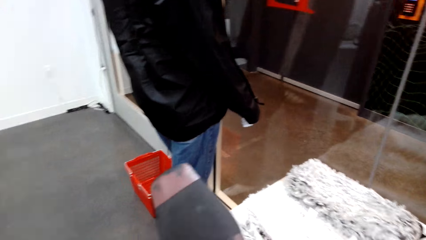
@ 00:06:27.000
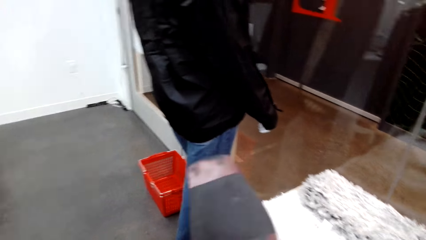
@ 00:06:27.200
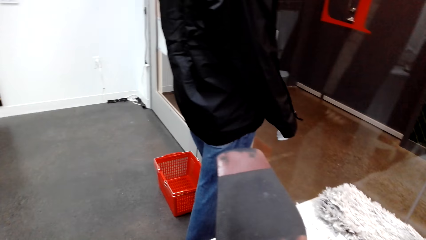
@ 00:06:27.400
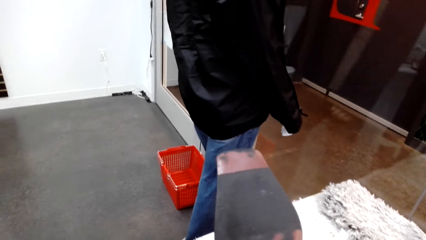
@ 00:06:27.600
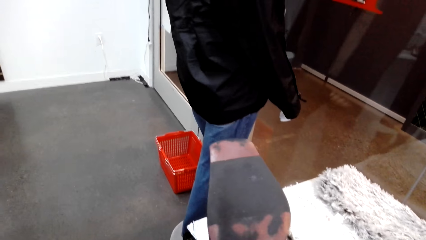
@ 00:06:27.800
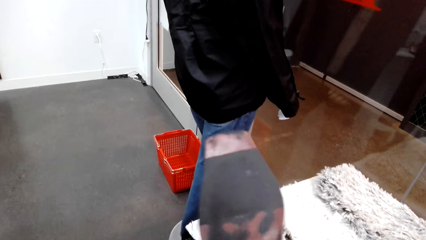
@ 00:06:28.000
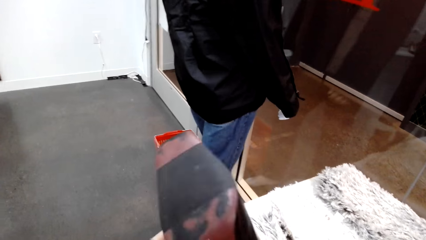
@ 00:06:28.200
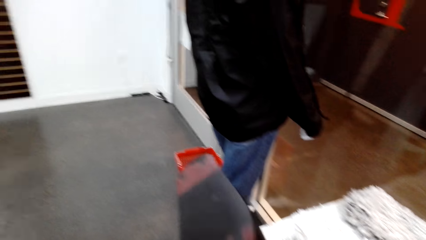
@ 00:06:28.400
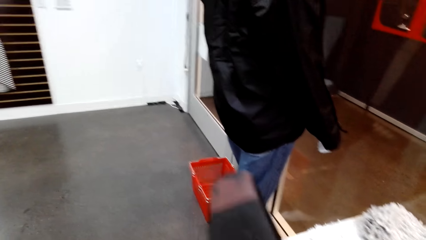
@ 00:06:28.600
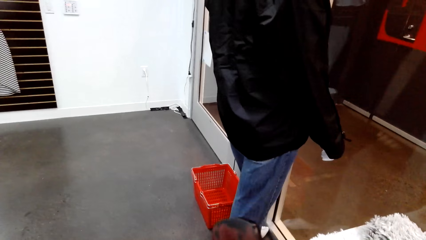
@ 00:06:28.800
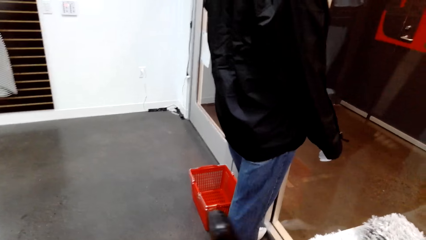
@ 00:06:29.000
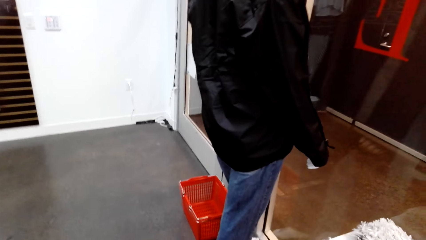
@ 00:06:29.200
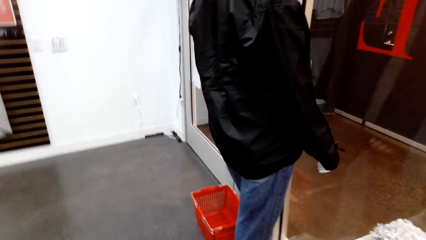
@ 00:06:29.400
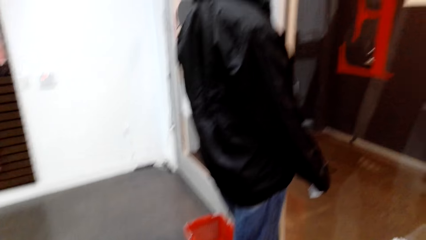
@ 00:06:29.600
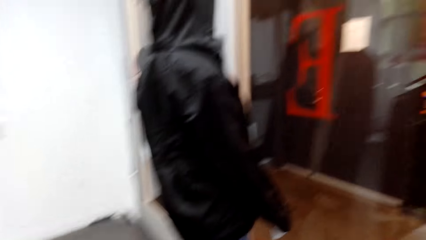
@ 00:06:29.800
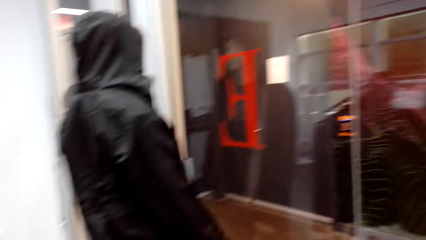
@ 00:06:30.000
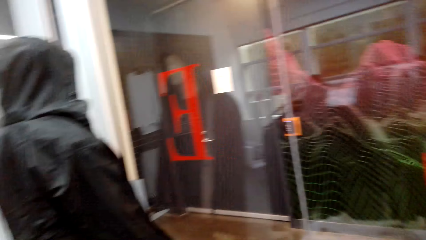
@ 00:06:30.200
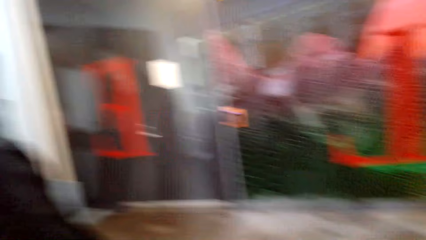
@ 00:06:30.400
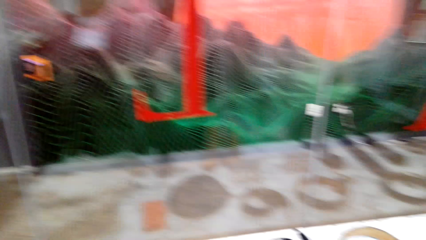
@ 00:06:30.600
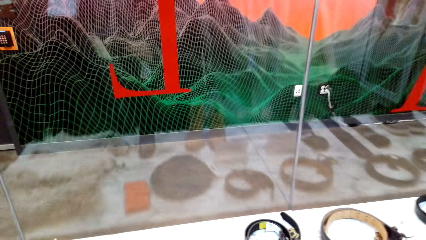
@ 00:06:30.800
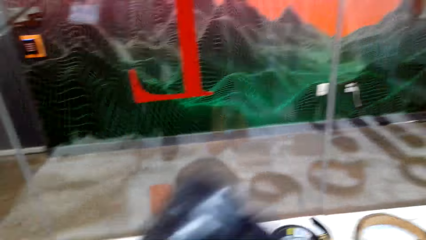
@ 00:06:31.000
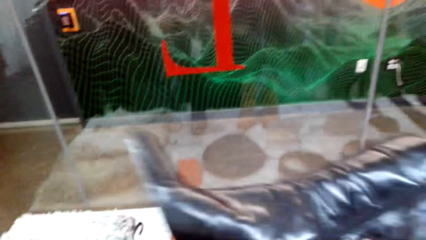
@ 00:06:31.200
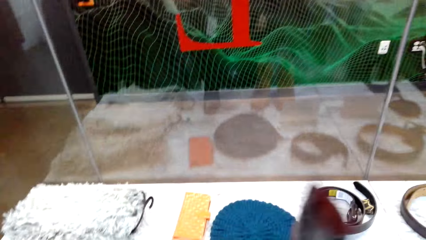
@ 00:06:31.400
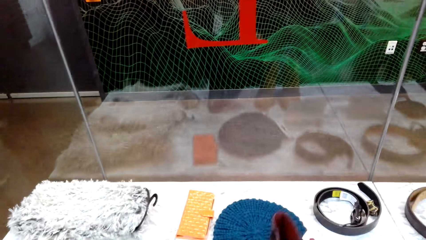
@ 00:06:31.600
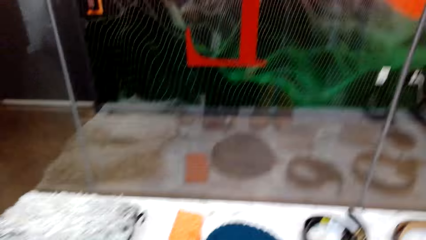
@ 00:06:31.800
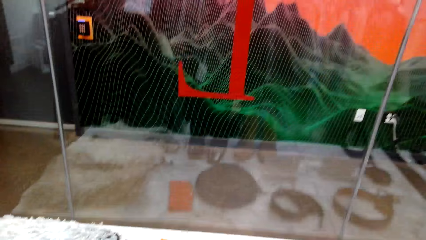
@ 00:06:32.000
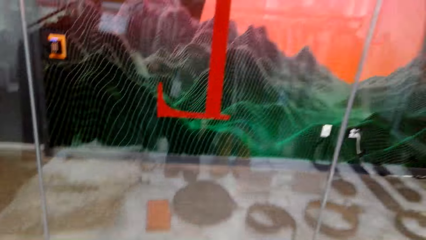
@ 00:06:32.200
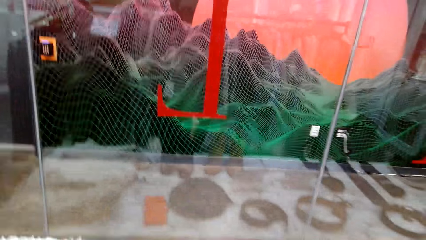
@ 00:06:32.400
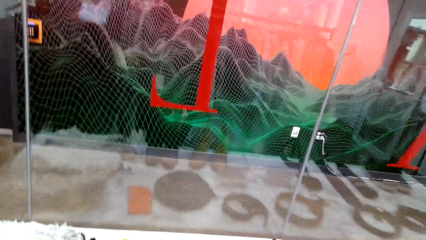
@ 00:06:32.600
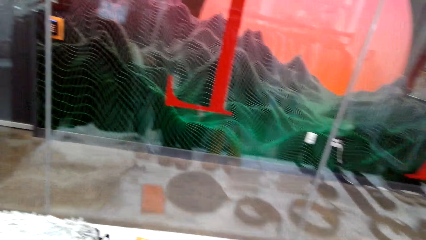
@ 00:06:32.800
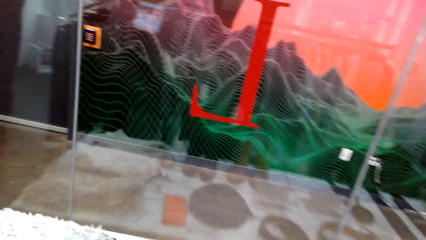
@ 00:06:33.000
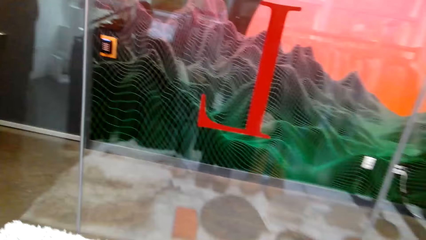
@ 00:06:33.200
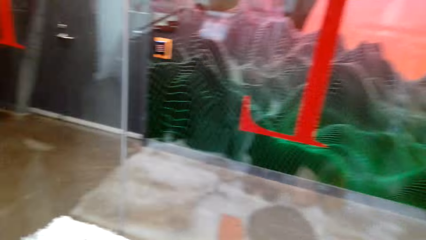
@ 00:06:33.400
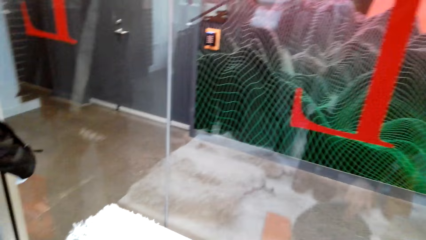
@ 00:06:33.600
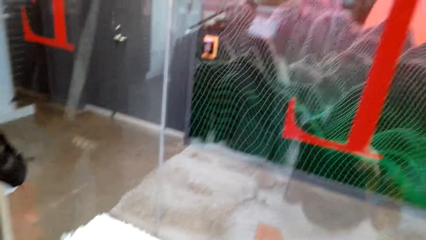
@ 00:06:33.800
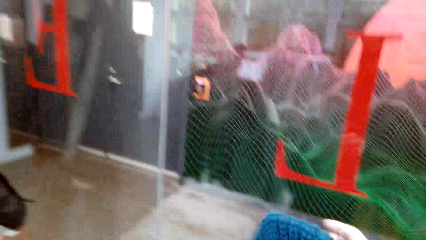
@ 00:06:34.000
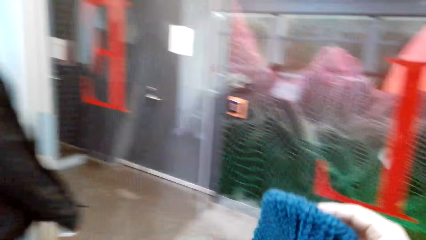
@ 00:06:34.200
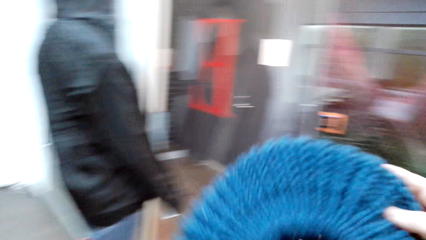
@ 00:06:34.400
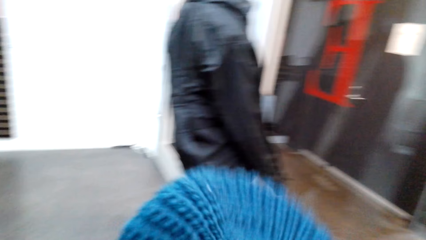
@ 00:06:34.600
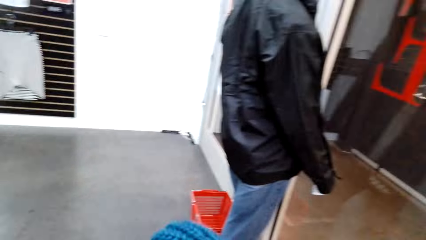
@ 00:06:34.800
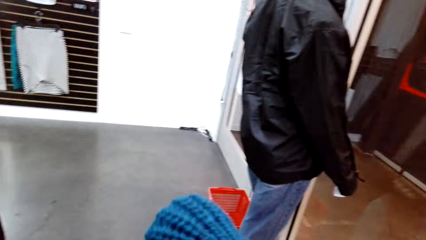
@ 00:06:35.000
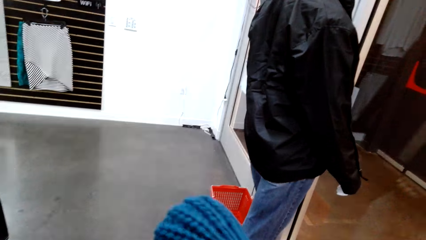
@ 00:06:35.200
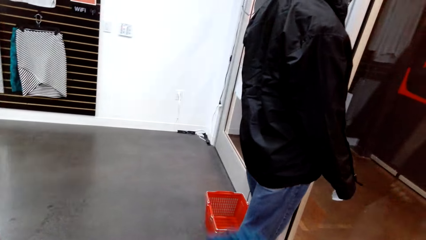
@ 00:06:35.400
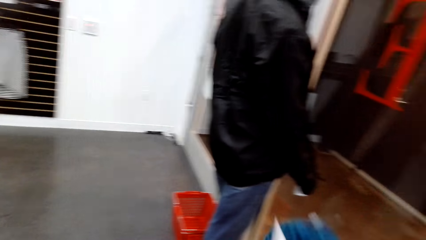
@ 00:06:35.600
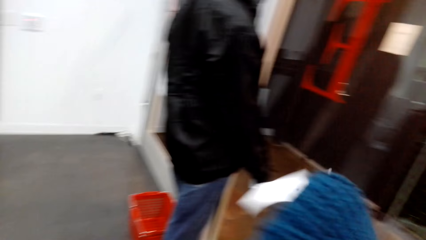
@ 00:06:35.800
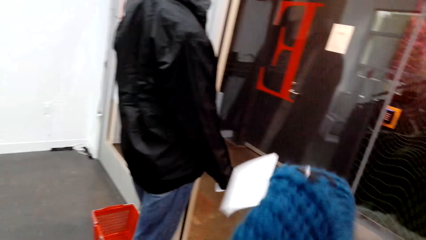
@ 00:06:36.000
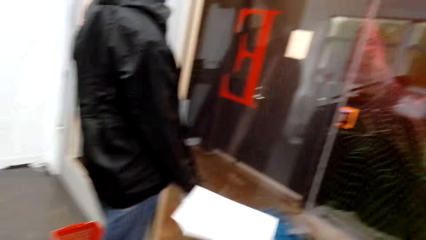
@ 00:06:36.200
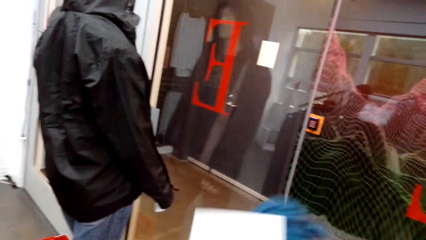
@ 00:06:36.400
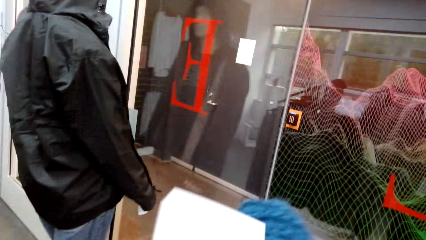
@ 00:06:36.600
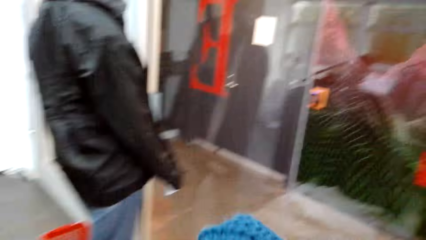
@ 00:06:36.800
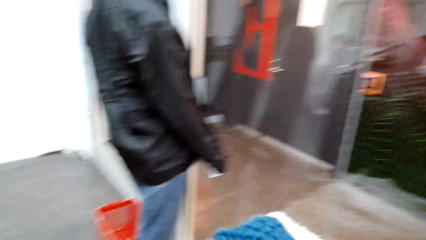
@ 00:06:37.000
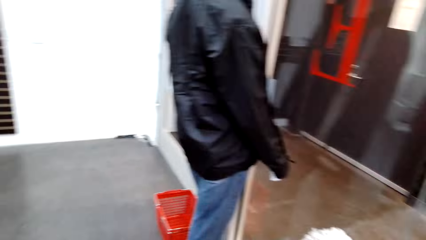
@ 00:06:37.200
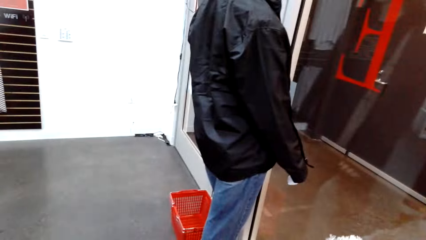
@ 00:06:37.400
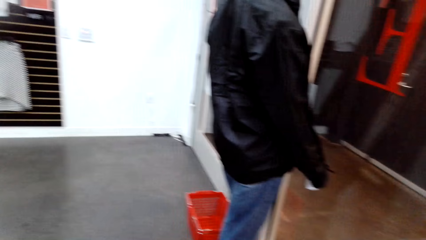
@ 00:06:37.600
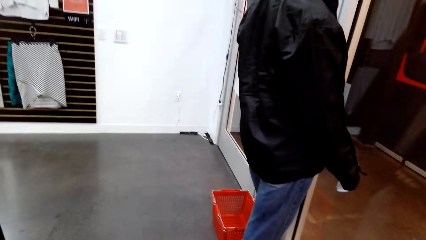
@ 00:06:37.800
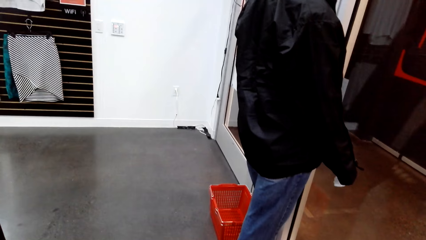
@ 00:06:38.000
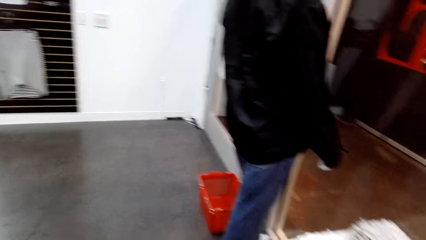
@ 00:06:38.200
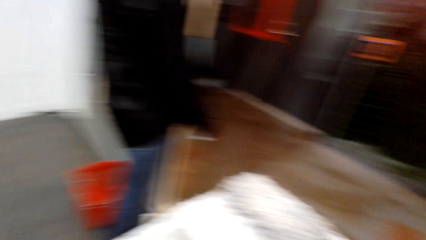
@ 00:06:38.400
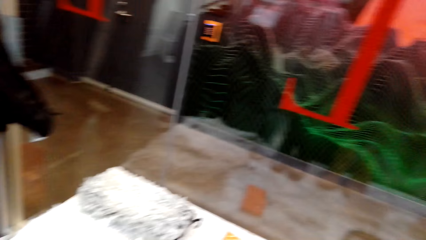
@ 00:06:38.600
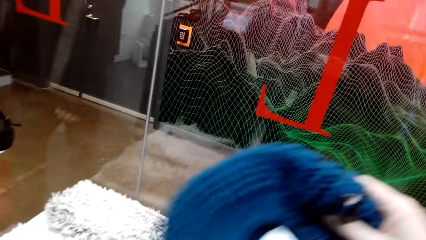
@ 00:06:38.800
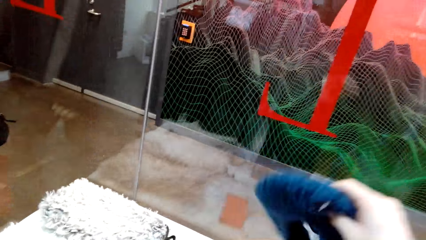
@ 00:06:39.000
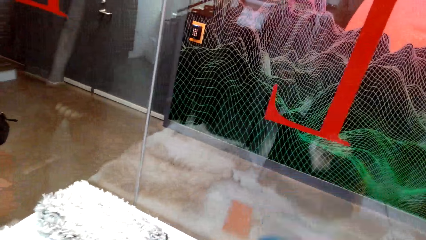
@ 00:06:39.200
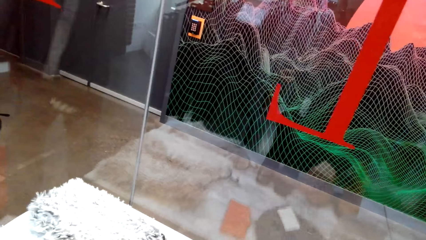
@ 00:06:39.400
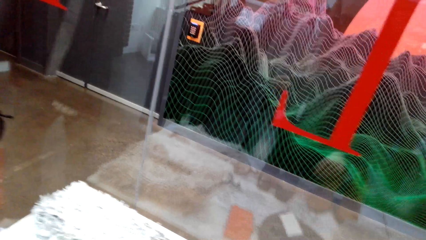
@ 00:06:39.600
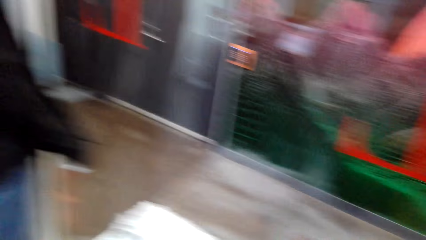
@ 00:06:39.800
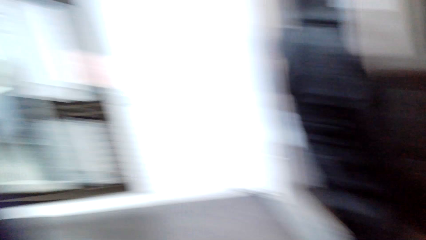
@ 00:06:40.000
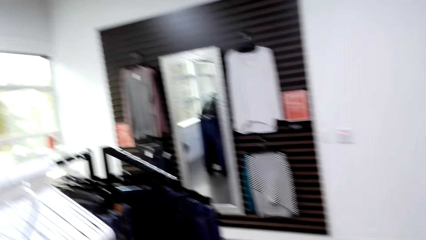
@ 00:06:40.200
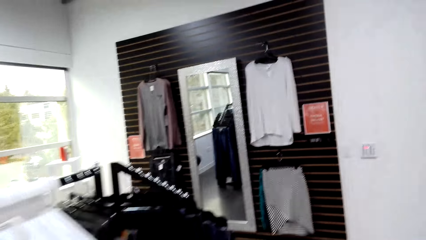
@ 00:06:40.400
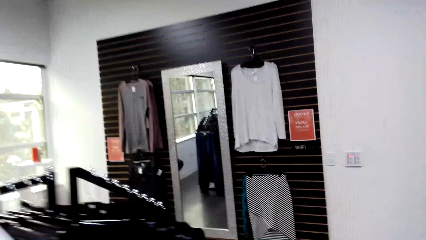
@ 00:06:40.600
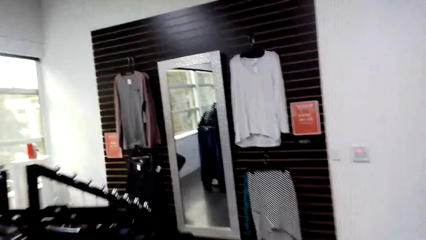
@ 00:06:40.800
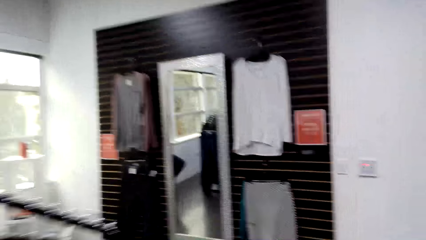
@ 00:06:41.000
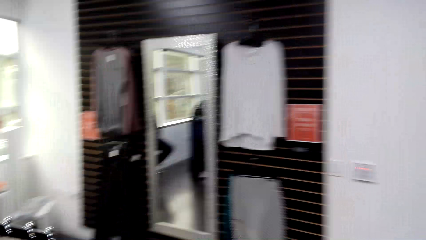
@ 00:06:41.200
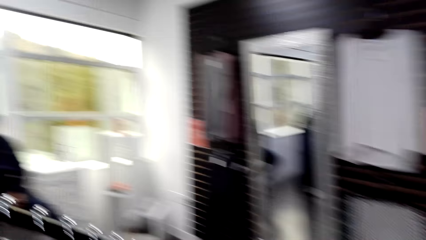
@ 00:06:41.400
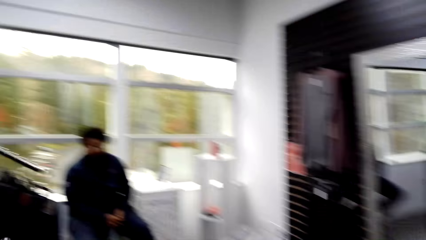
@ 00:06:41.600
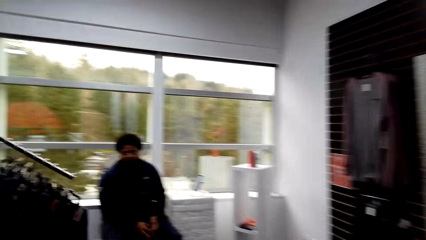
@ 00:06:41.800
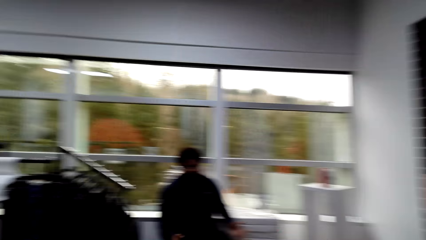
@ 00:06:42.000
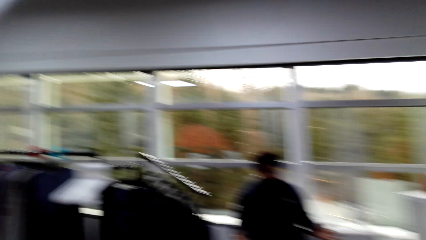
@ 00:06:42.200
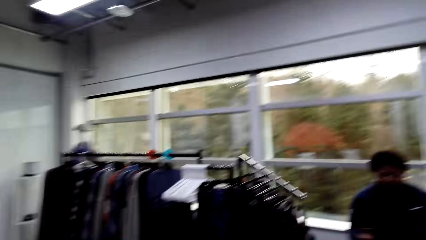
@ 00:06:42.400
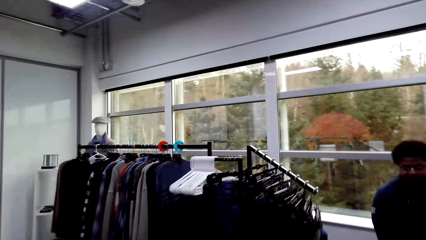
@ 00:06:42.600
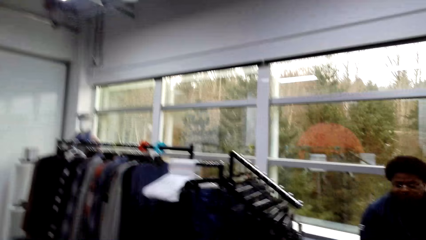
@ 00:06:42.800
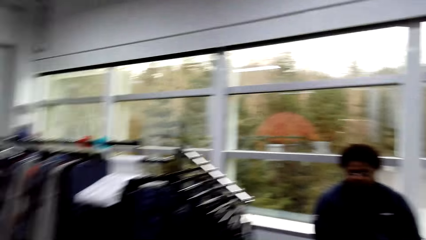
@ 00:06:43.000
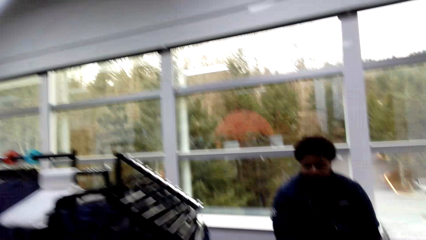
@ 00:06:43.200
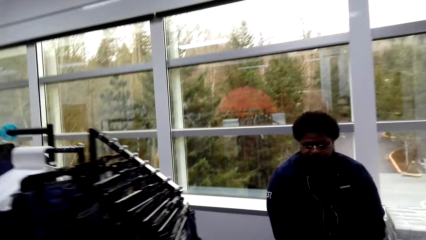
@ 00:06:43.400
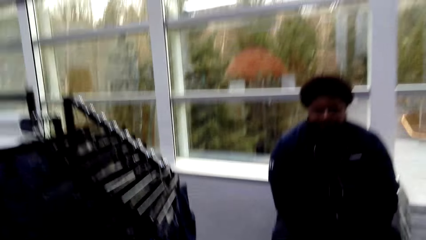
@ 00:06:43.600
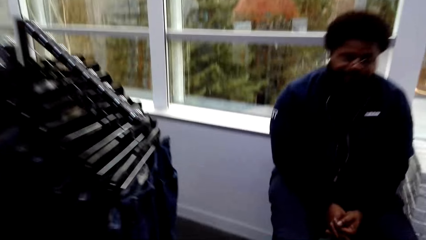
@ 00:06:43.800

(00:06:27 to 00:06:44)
The camera wearer places a shoe on a display table. They hold a hat in the clothing store. They look at a mannequin. They place the hat on the display table. They walk around in a clothing store. A man sits on a chair in the clothing store.
